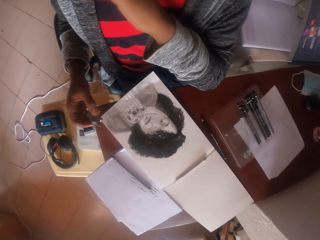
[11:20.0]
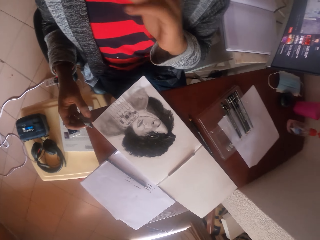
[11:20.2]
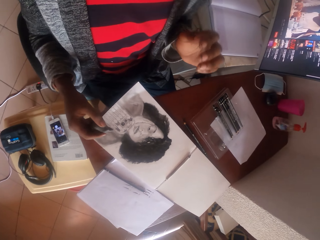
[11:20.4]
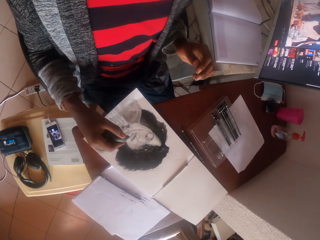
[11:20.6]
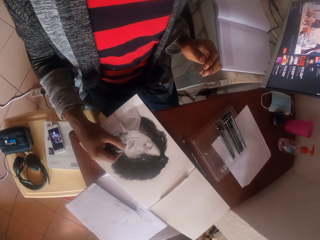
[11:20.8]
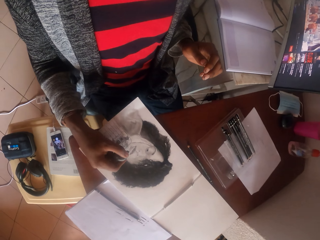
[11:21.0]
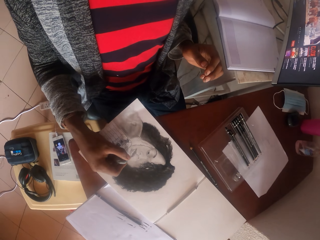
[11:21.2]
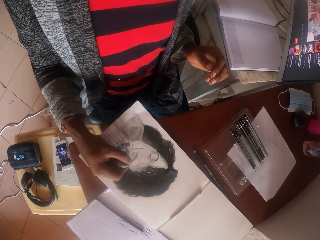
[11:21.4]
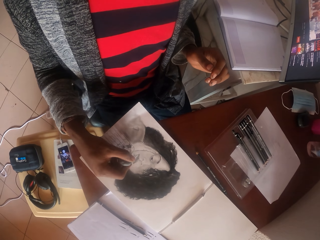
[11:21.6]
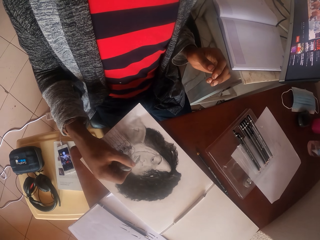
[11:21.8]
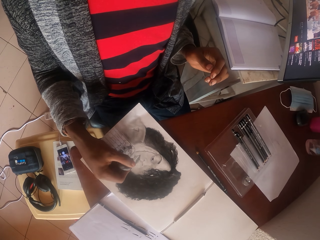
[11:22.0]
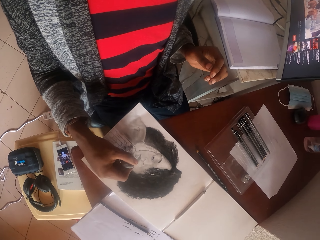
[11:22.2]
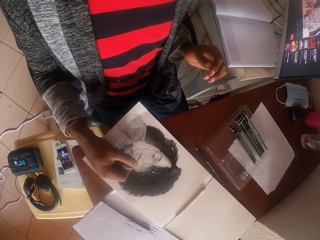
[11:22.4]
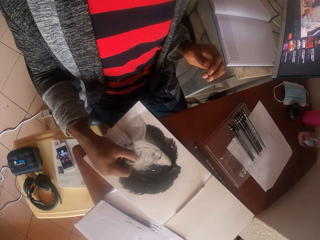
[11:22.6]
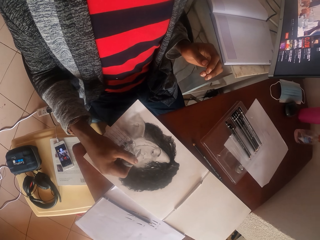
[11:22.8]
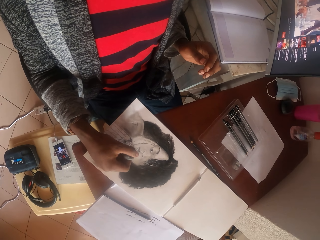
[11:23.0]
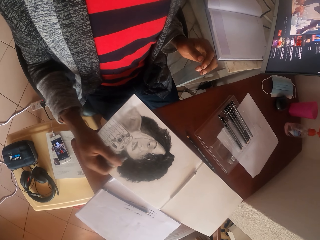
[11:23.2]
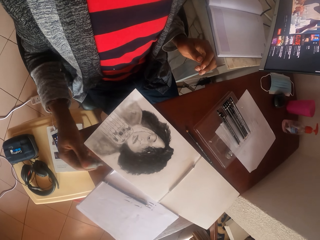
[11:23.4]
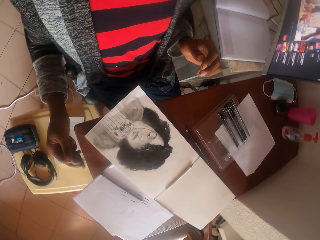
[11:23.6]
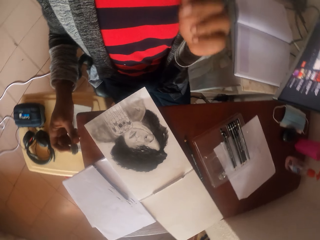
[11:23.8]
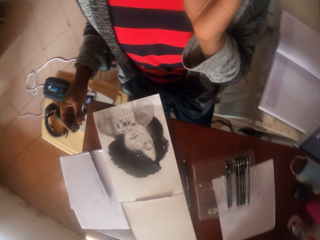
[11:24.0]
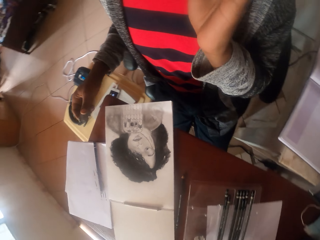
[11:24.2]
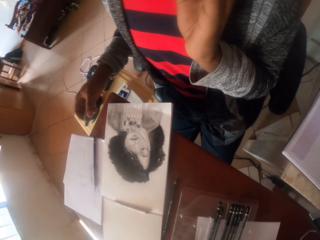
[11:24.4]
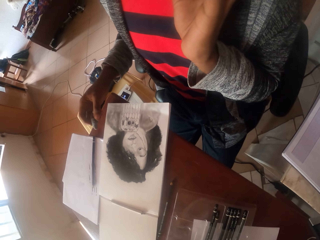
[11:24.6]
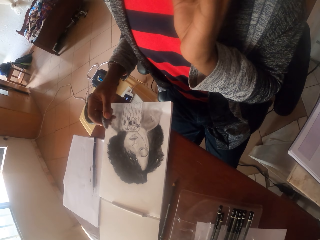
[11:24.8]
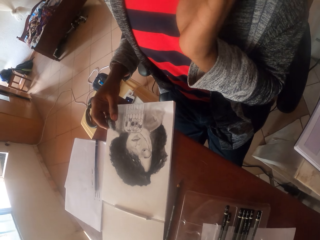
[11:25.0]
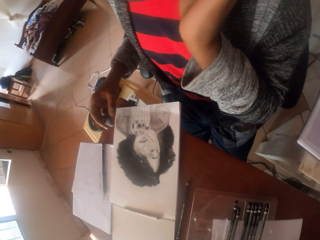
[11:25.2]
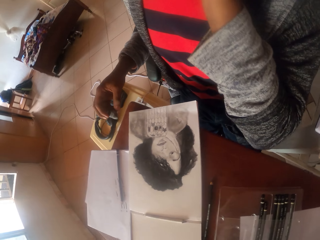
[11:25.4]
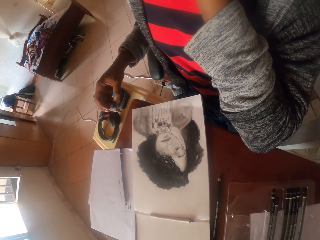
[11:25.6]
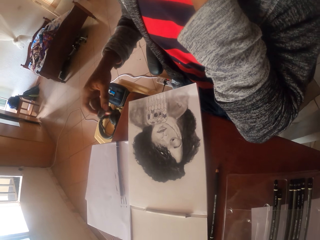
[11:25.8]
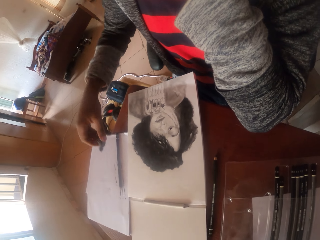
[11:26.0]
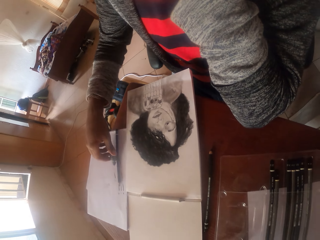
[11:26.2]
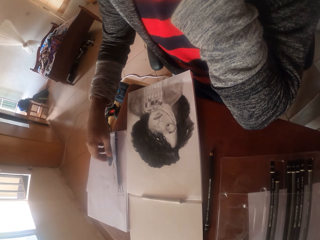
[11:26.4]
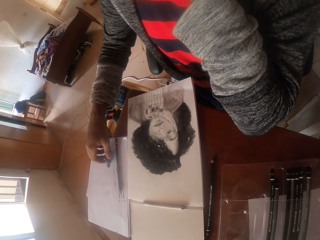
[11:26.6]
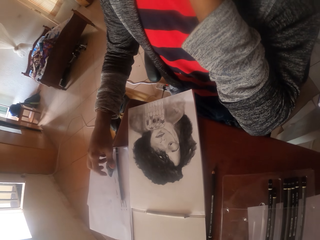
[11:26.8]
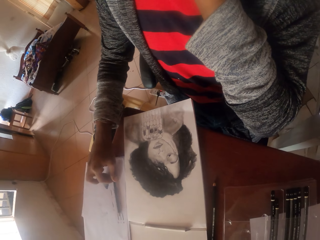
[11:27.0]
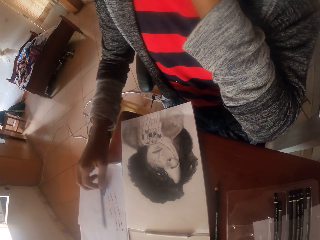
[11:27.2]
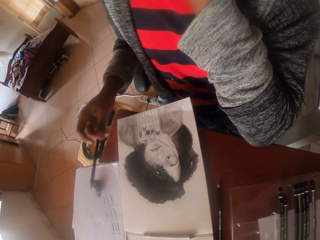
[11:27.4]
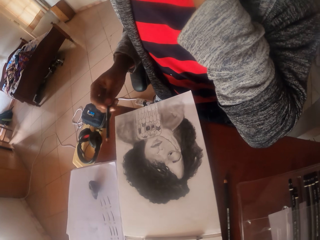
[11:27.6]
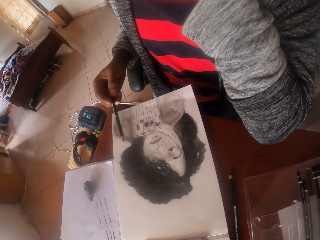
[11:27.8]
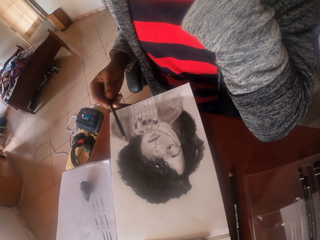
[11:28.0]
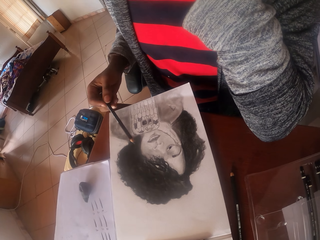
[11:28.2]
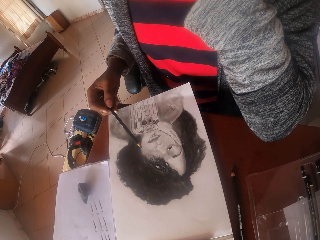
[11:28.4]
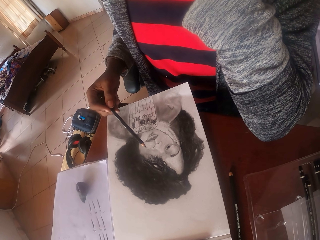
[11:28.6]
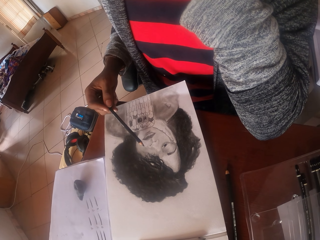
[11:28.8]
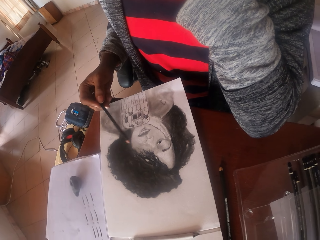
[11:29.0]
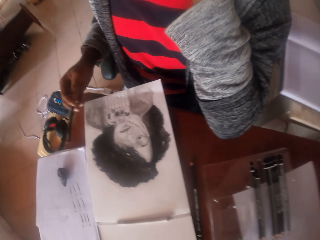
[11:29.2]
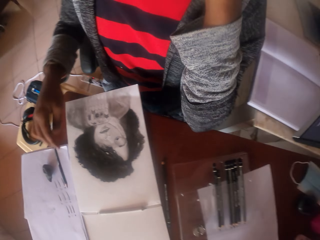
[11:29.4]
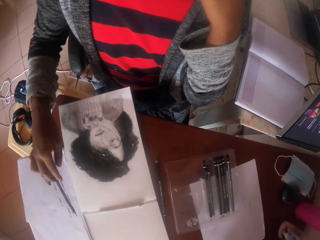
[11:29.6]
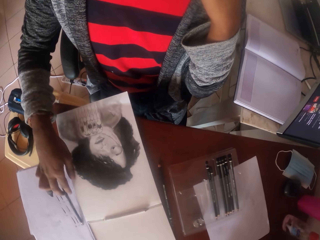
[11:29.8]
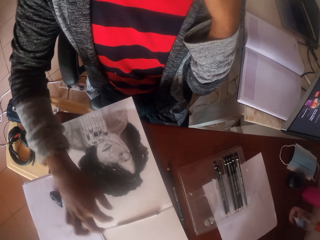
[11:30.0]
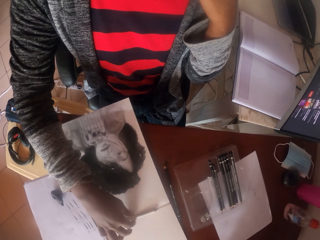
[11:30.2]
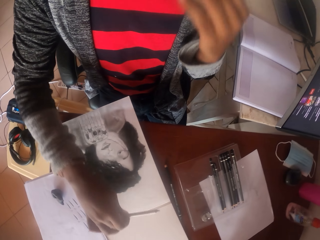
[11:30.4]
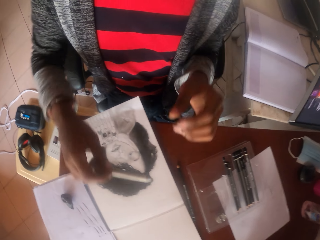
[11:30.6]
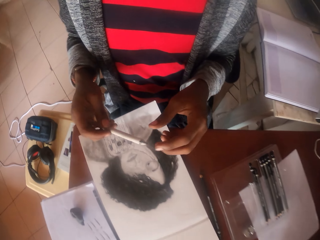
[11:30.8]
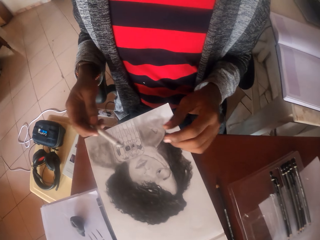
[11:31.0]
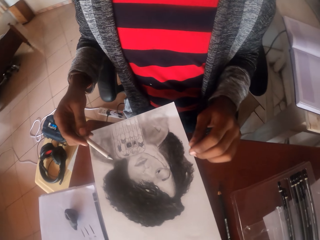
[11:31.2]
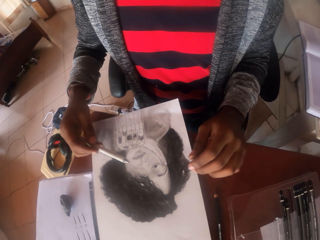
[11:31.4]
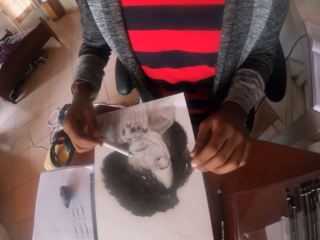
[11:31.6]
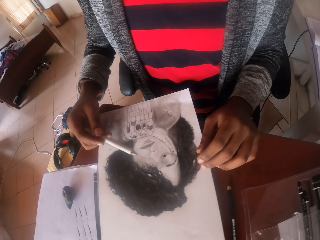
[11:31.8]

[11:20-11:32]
The camera wearer stares at the drawing. They erase the color on the drawing. They stare at the drawing. They look around. They put a rubber on the paper. They pick up a pencil. They point the pencil to the drawing. They put the pencil on the paper. They pick up the coloring pen.

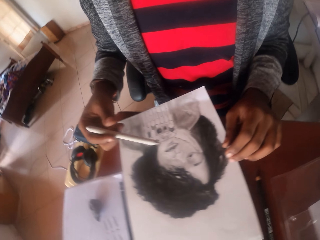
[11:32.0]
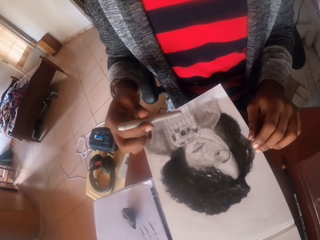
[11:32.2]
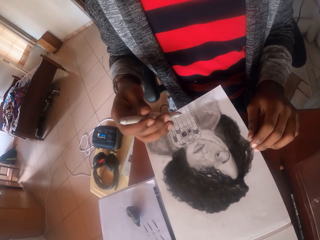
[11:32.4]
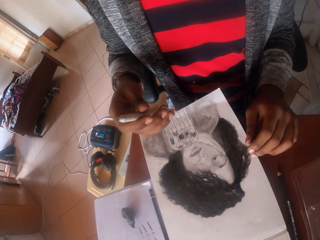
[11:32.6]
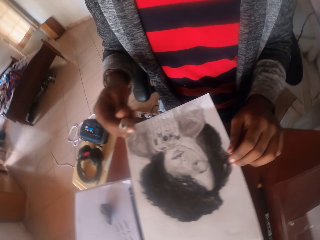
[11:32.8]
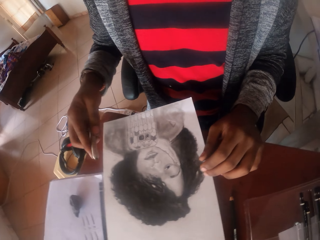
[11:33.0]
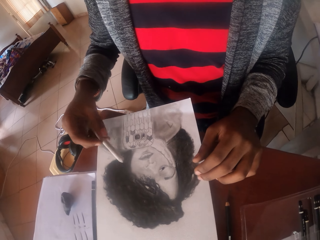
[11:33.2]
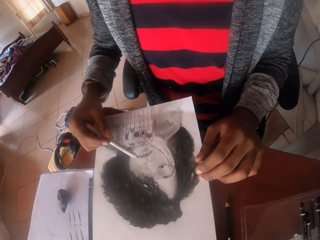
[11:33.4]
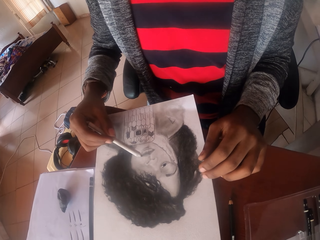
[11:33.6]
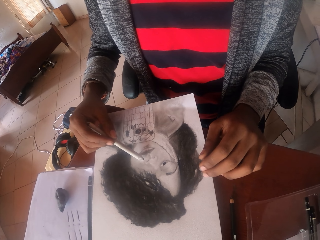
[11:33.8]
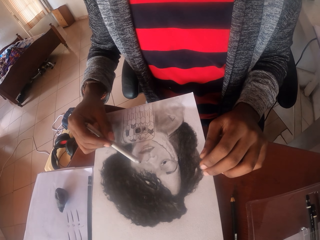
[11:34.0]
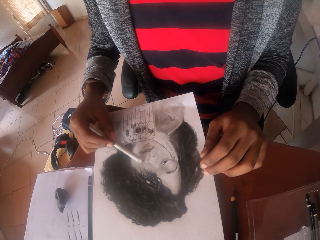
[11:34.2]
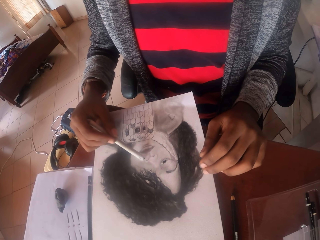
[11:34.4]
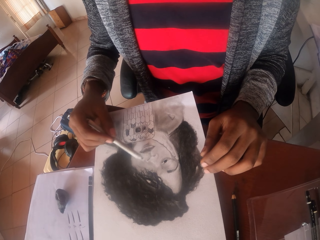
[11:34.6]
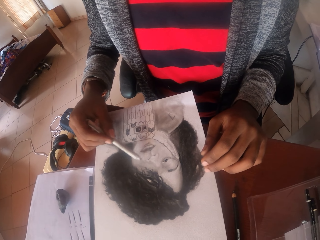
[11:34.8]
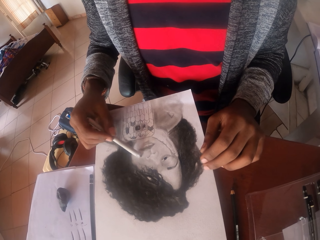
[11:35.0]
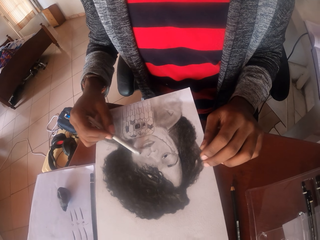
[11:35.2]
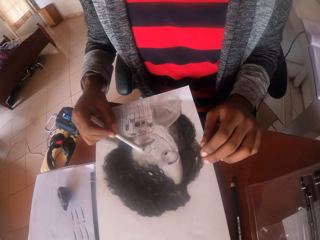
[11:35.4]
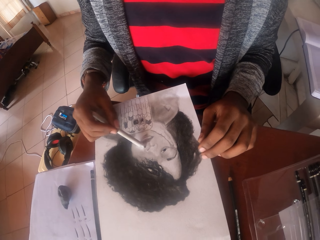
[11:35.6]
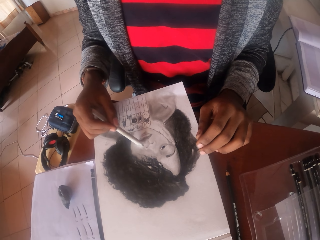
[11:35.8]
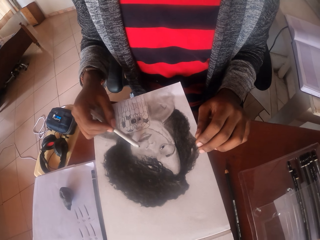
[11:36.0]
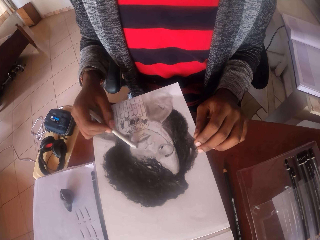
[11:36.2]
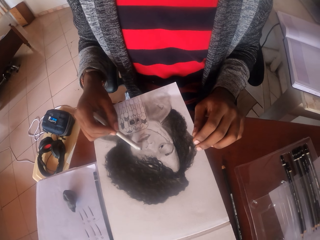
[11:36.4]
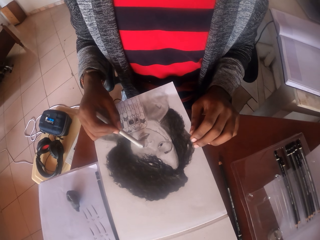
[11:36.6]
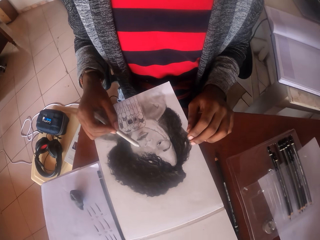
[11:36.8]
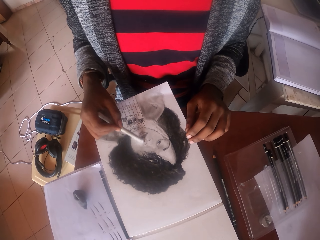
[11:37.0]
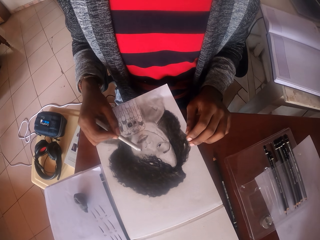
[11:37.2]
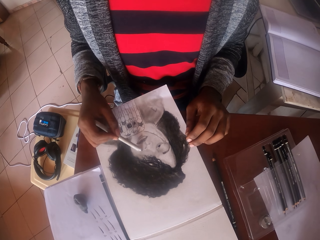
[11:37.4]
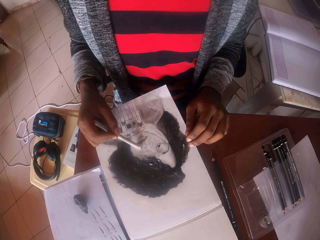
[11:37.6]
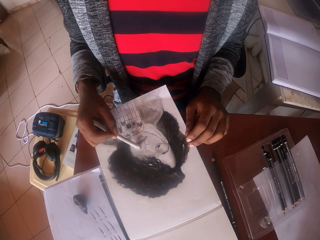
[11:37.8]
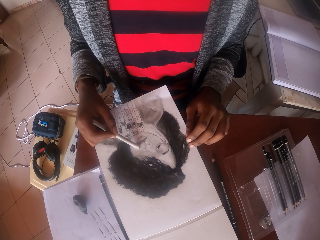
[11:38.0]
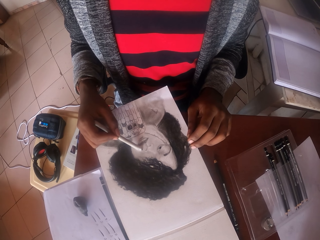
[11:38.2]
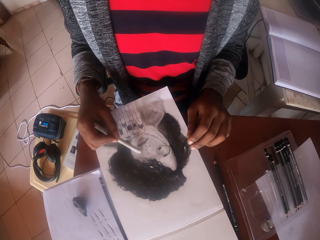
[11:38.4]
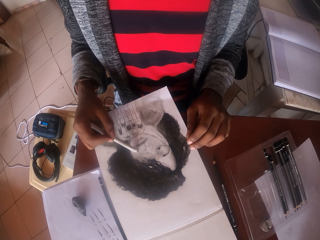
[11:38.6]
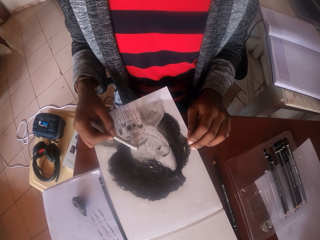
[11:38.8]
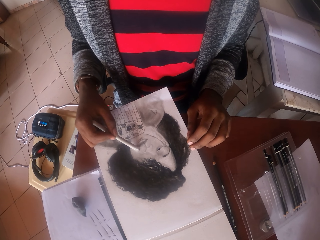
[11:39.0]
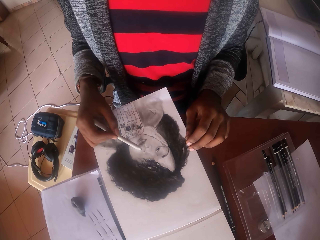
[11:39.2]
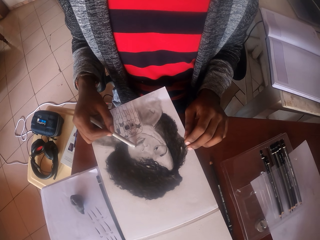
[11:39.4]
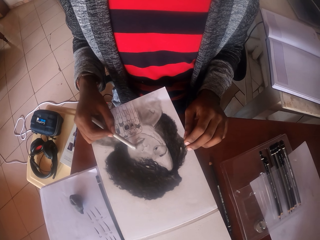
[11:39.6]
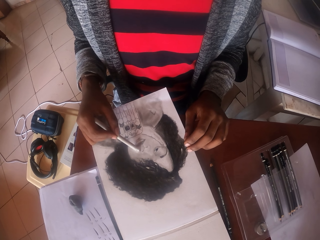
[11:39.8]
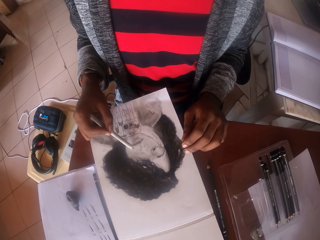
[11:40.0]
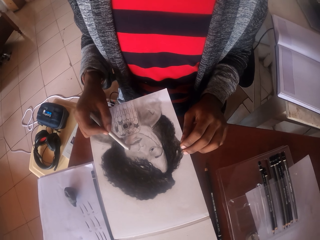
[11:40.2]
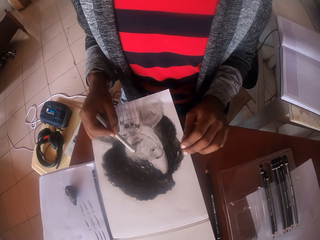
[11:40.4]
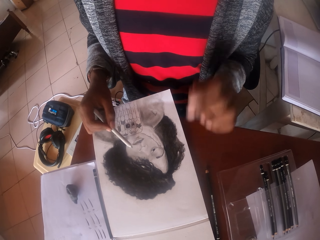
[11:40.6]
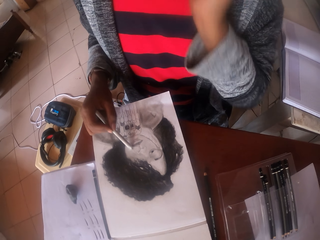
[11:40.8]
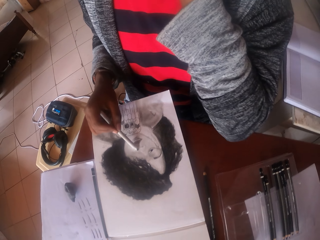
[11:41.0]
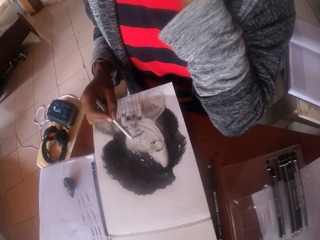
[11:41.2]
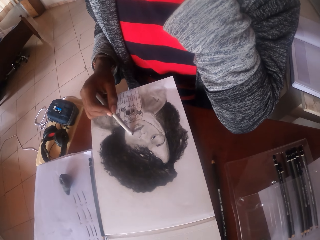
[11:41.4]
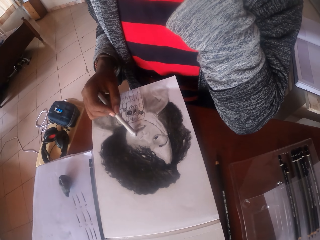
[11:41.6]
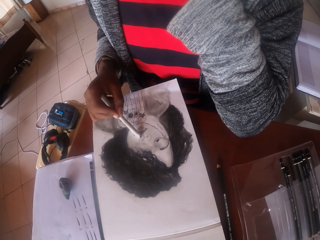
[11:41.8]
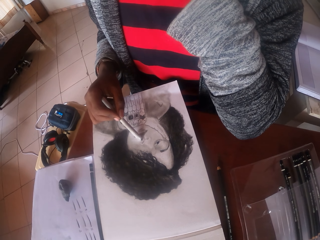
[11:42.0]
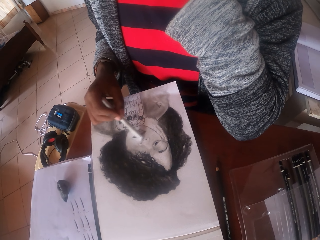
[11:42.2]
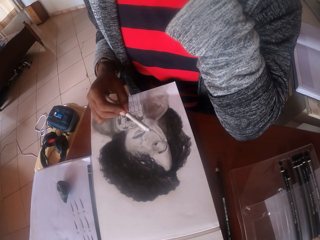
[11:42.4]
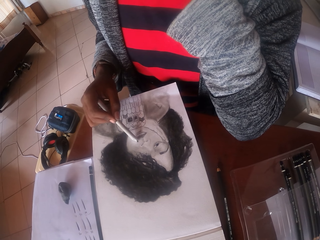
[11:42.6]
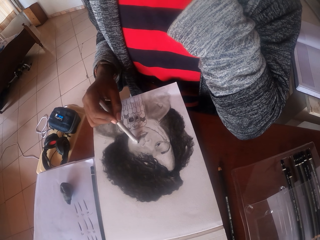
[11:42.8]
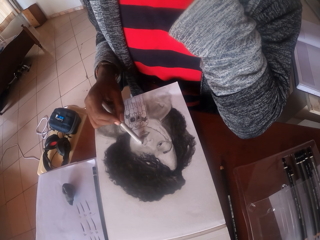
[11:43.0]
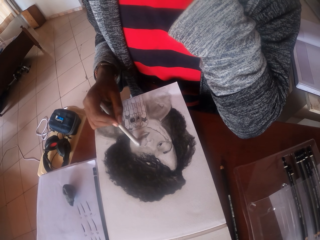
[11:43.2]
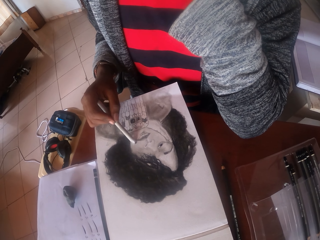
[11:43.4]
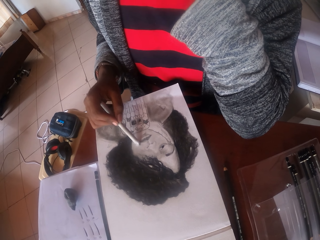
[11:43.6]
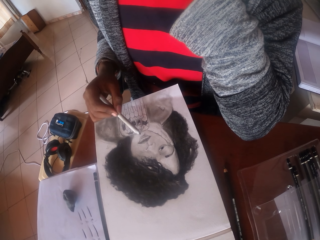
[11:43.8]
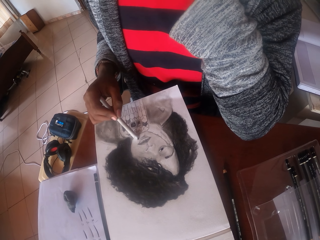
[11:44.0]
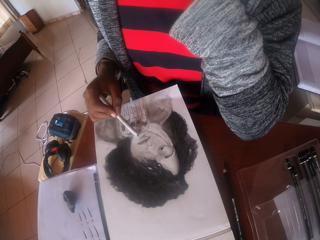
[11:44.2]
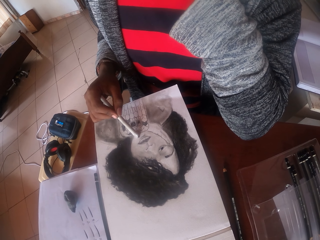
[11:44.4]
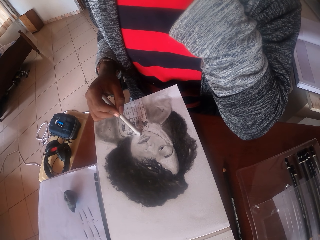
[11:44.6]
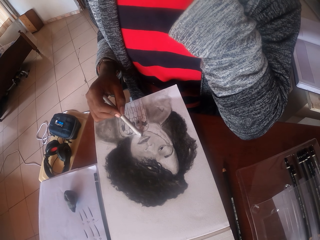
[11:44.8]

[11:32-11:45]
The camera wearer turns the coloring pen on the hand. They draw on a paper with the coloring pen. They color the drawing. They put up the left hand.
